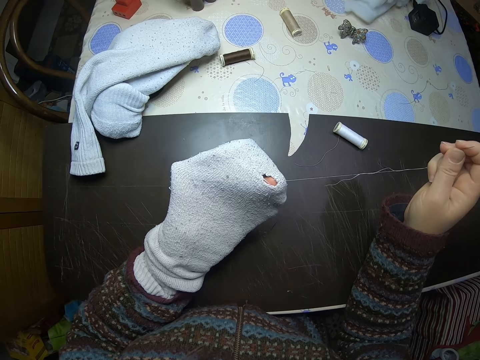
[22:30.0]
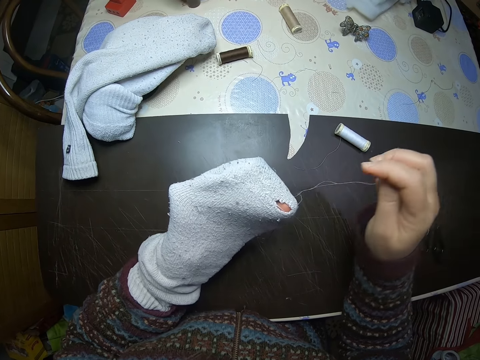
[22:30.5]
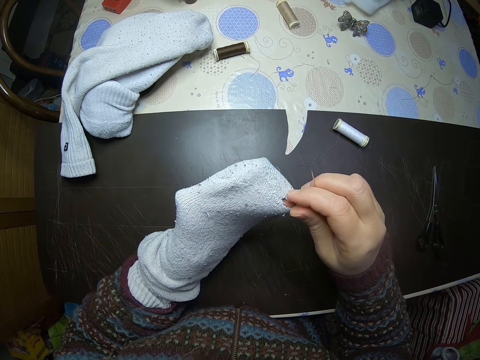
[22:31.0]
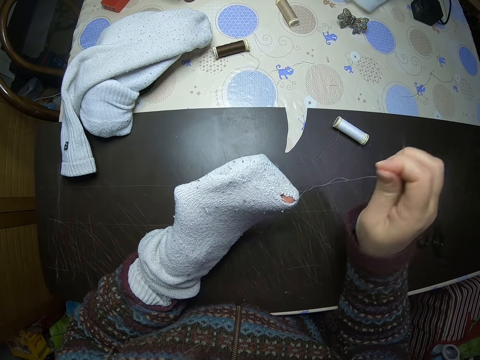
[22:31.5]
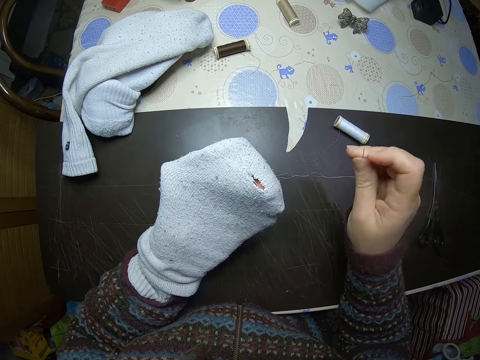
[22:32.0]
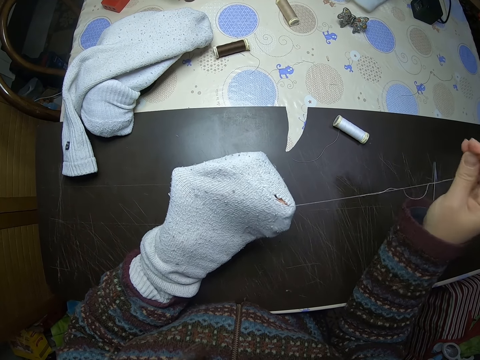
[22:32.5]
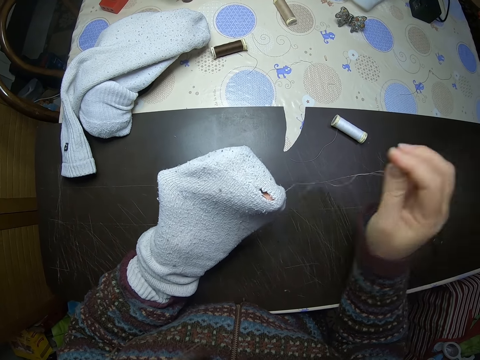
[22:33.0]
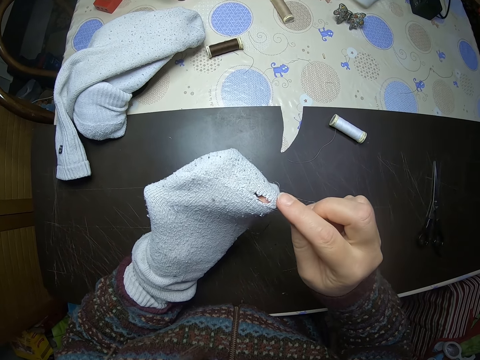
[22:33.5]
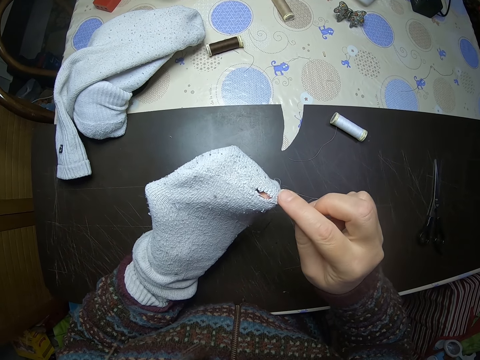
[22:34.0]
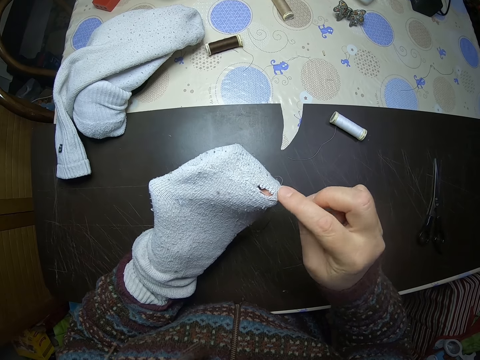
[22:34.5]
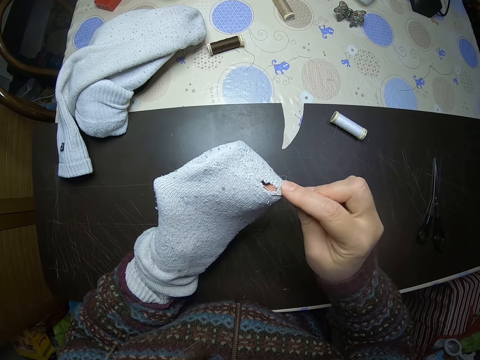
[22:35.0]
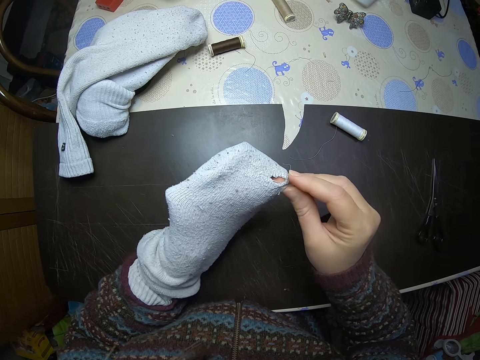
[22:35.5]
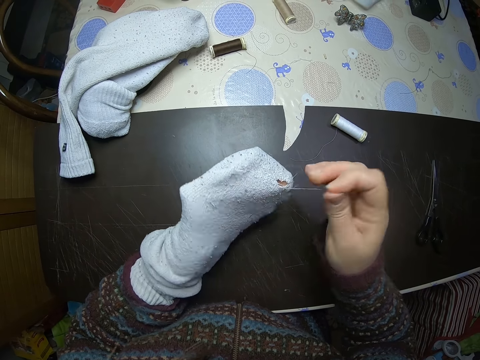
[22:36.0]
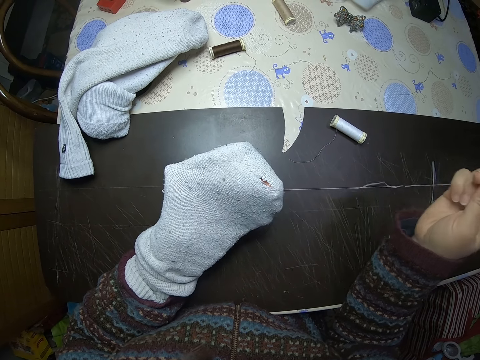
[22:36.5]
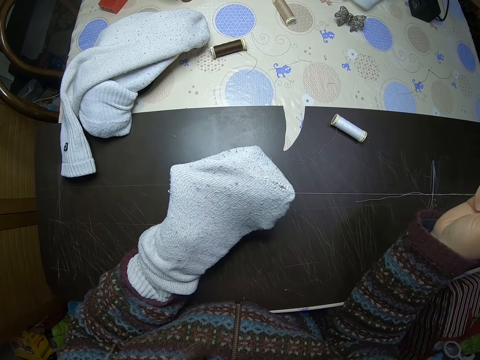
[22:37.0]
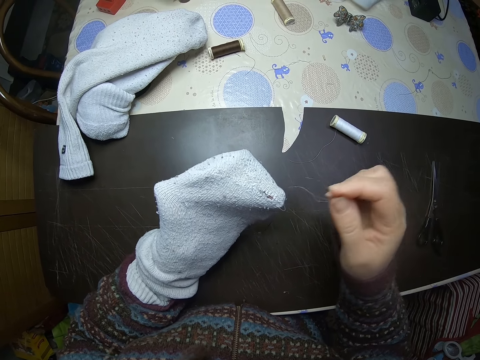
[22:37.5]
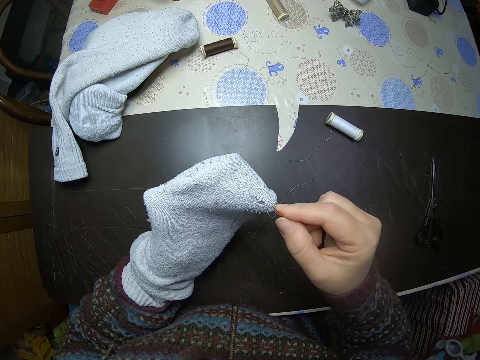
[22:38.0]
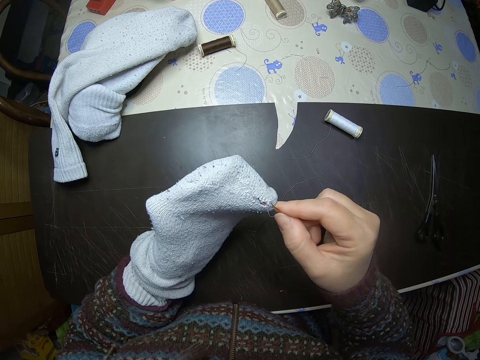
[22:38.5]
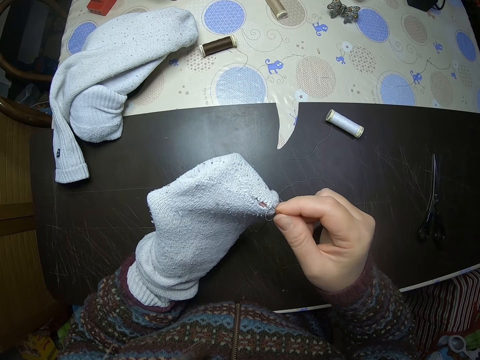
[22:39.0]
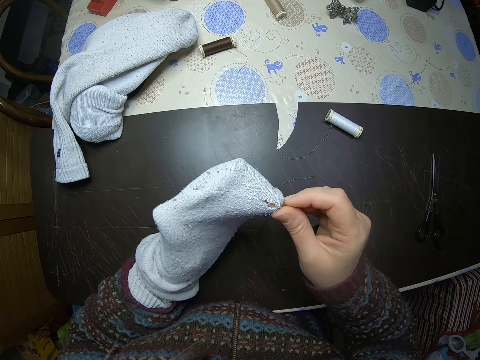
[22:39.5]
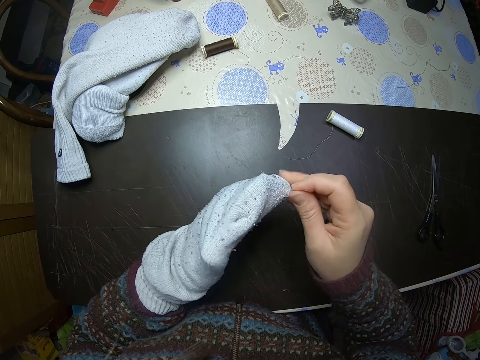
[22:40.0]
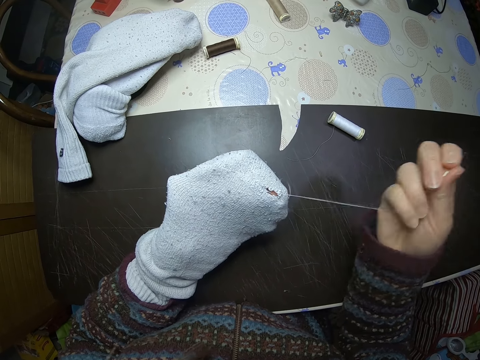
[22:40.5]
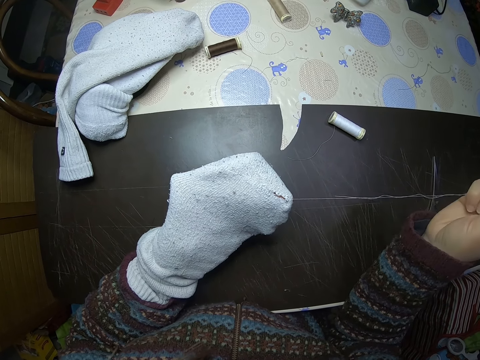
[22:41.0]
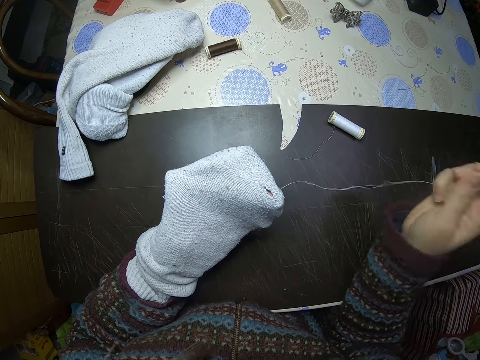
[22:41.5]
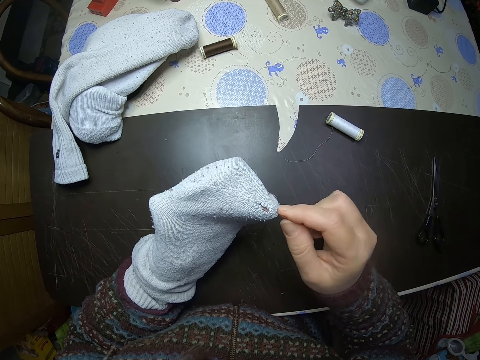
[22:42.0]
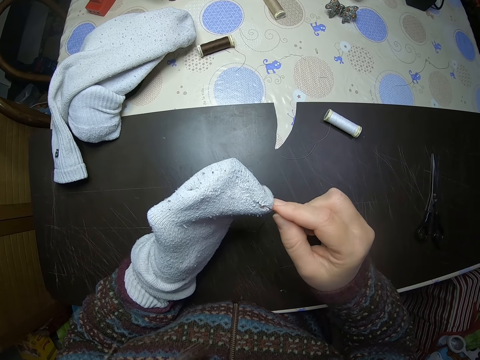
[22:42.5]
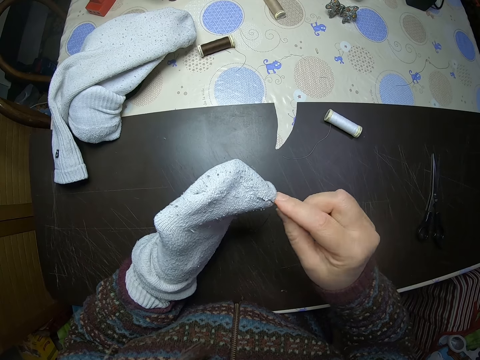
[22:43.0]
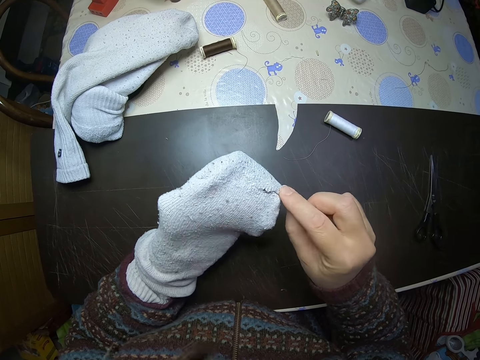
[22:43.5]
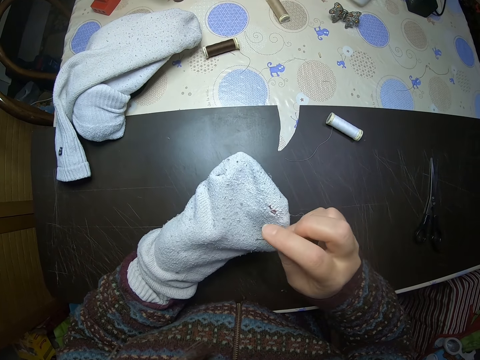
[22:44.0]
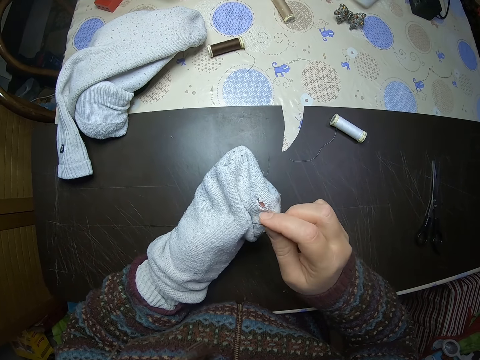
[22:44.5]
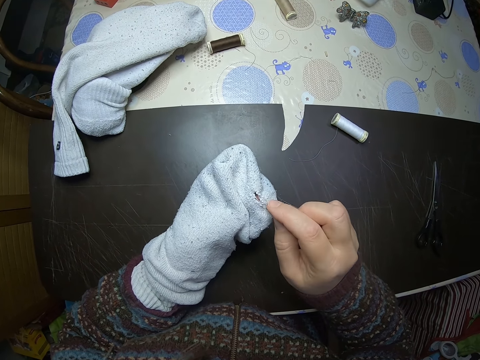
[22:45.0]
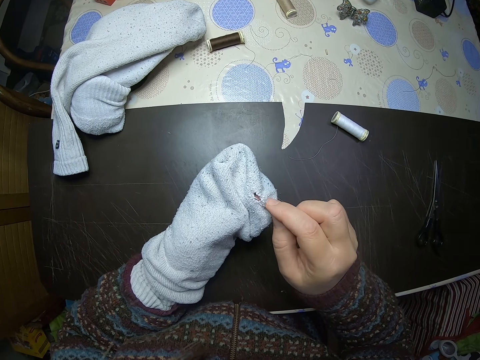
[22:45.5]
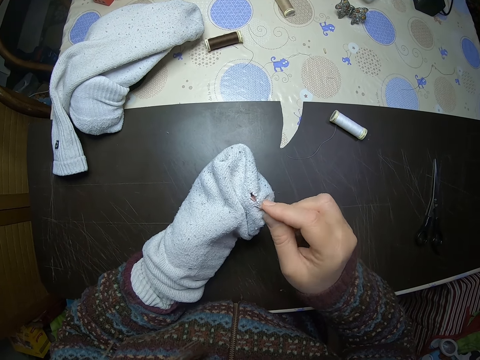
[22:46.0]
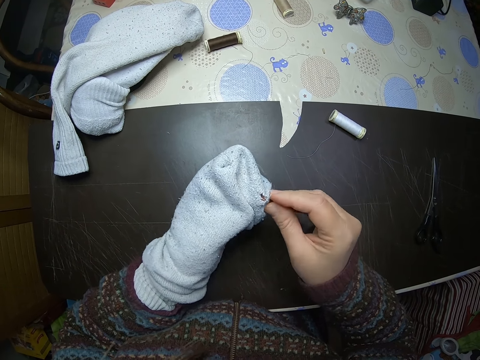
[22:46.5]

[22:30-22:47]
The camera wearer stares at the socks. They remove a thread from the socks. They stare at the socks. They sew the socks. They stare at the socks. They sew the socks. They stare at the socks. They sew the socks. They inspect the socks.

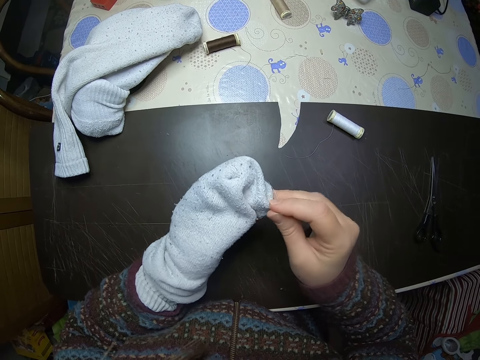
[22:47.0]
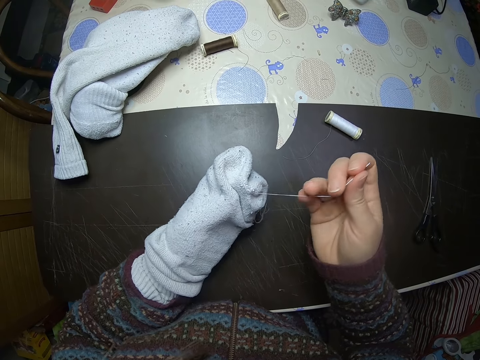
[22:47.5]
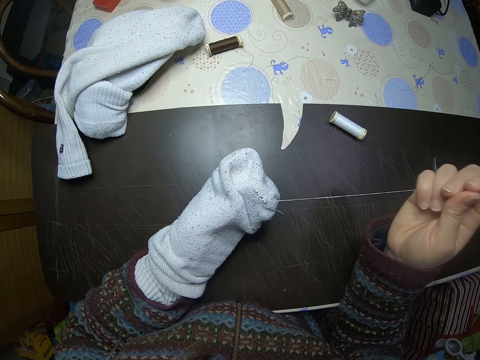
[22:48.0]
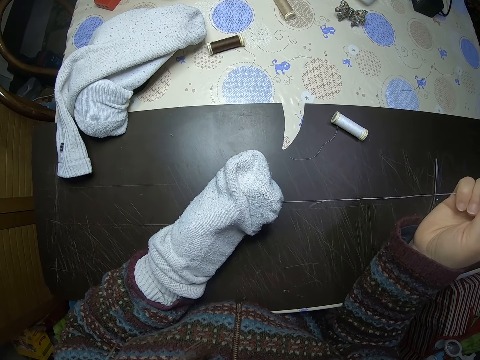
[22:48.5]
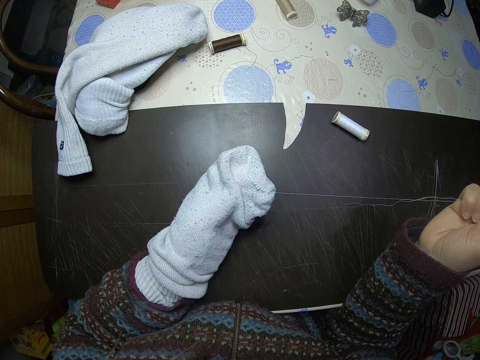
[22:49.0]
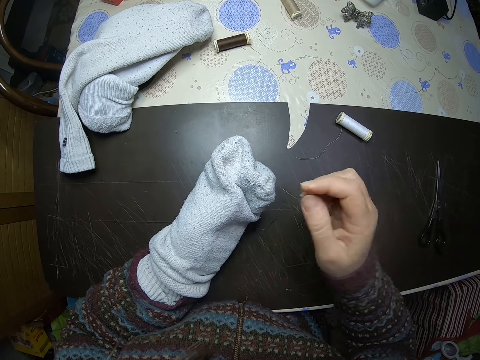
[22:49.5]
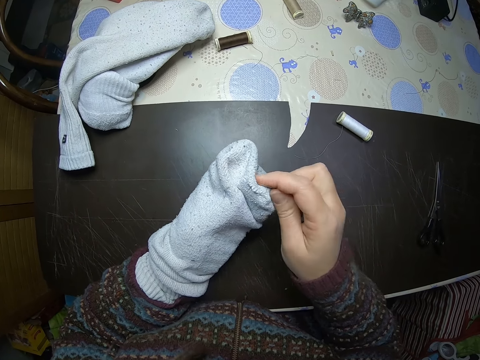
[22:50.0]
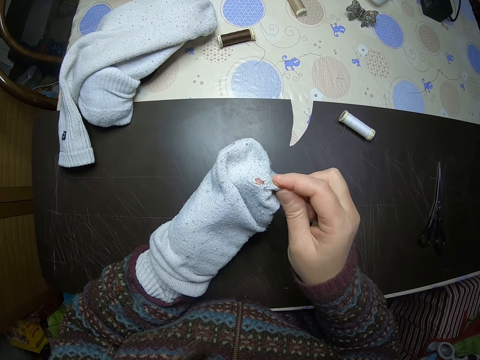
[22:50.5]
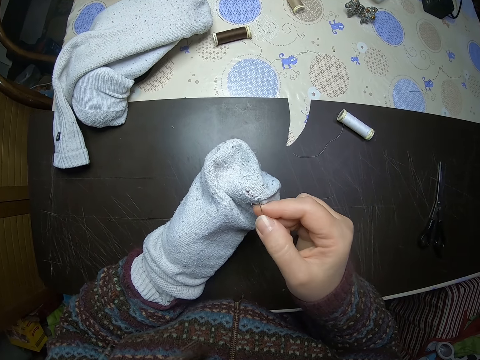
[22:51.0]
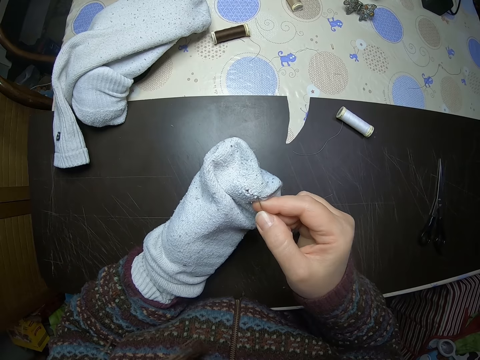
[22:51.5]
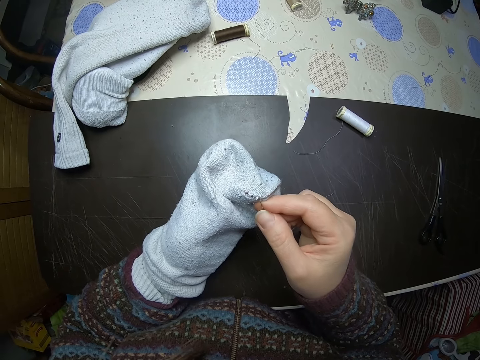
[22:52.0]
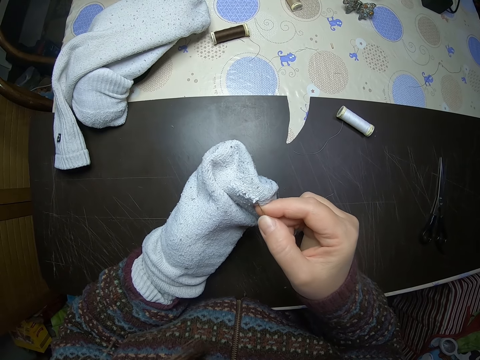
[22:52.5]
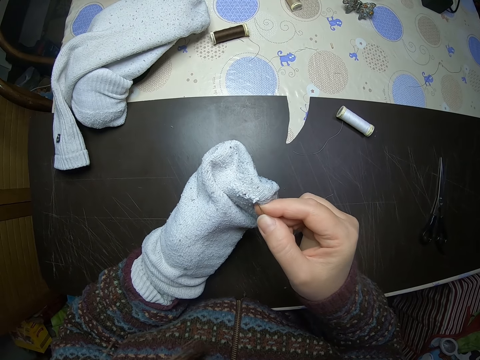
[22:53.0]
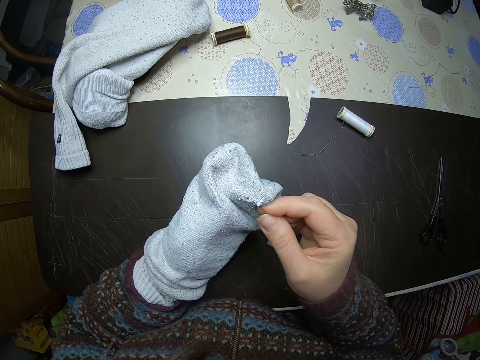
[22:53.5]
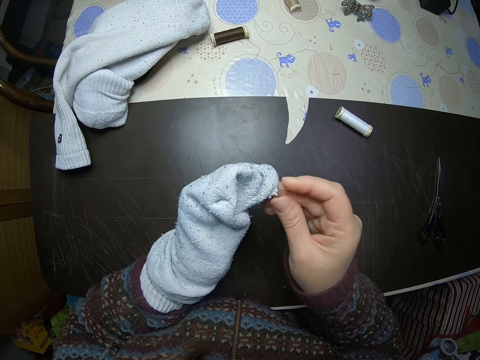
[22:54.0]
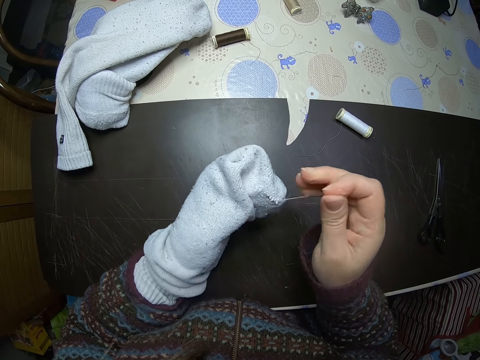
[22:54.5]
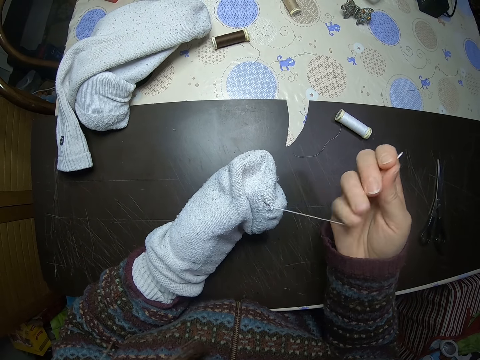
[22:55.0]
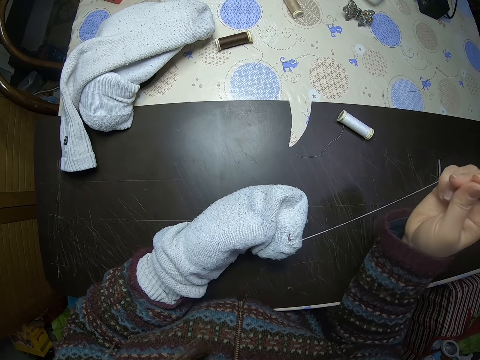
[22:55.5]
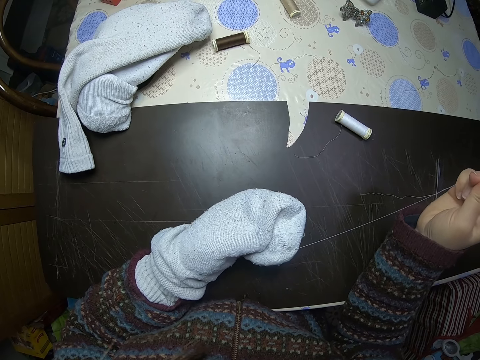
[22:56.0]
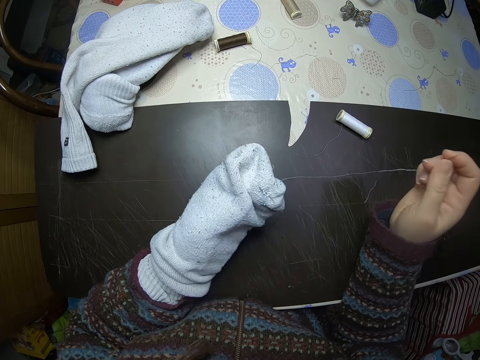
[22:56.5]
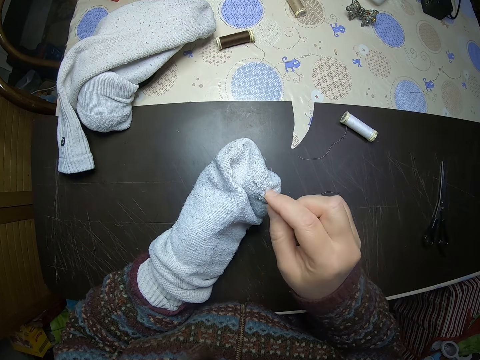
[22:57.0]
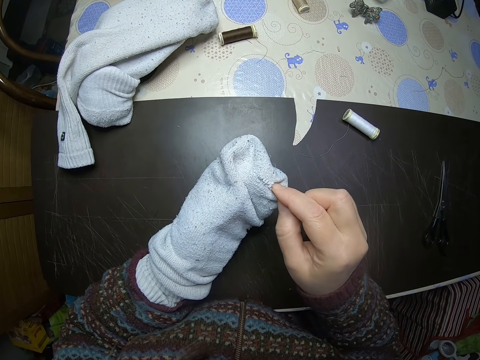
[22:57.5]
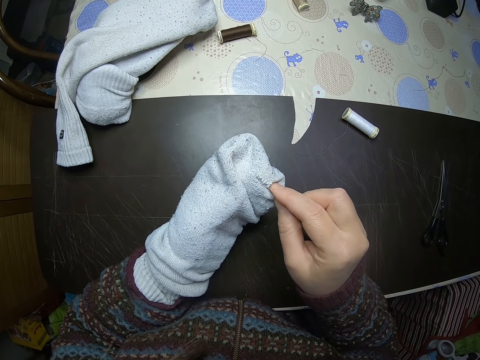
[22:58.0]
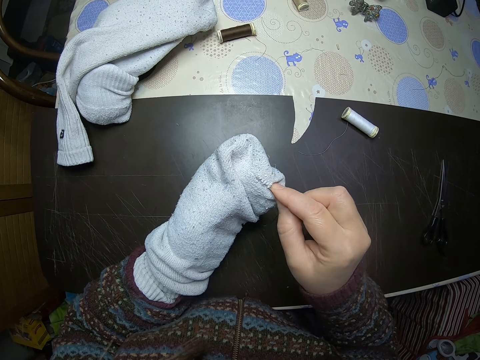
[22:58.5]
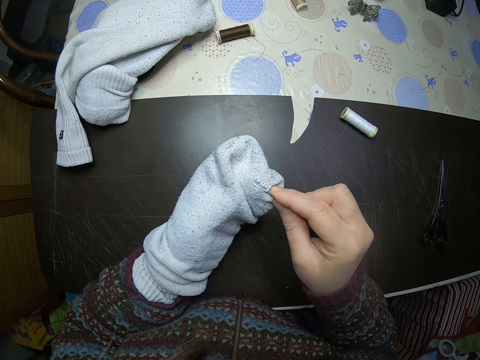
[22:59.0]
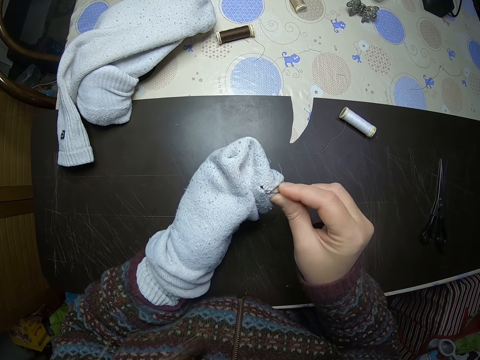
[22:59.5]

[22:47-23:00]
The camera wearer sews the hole on the sock. They pull on the sock. They sew the hole on the sock.
